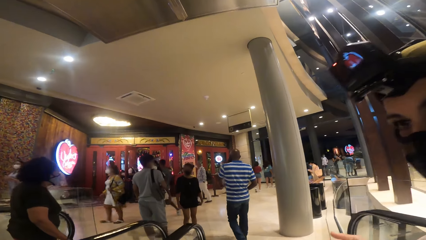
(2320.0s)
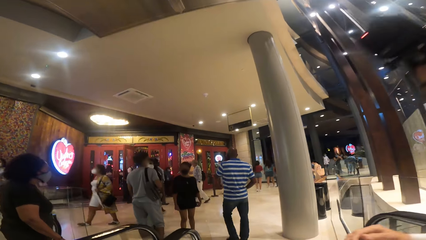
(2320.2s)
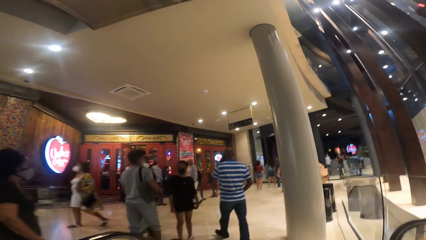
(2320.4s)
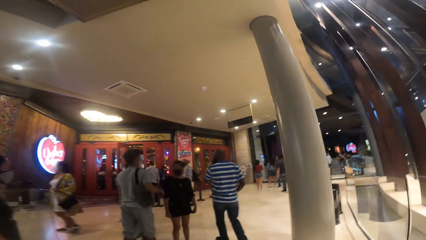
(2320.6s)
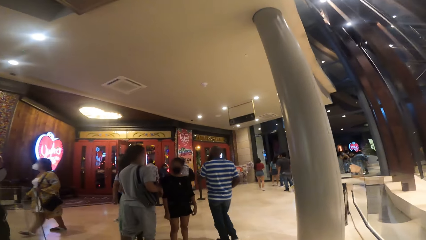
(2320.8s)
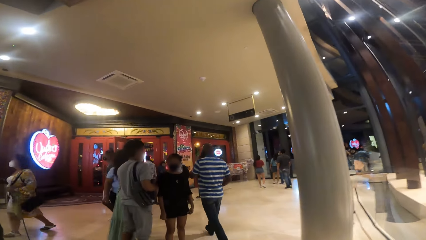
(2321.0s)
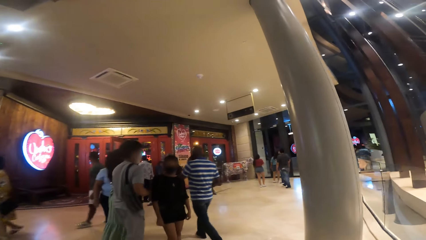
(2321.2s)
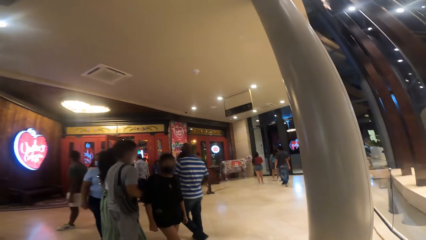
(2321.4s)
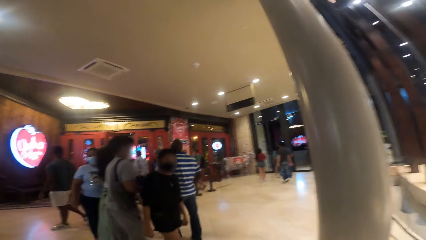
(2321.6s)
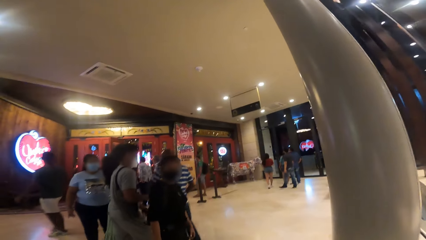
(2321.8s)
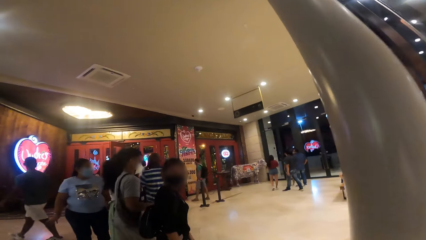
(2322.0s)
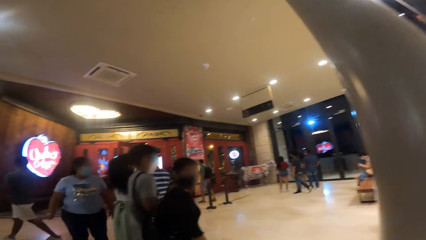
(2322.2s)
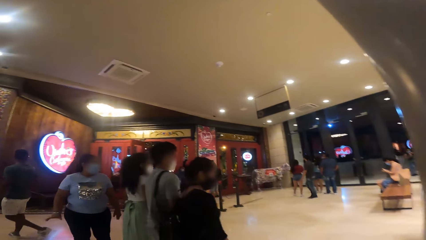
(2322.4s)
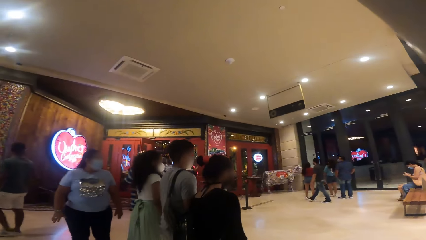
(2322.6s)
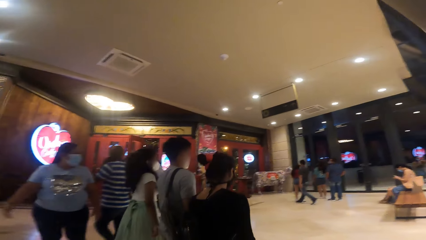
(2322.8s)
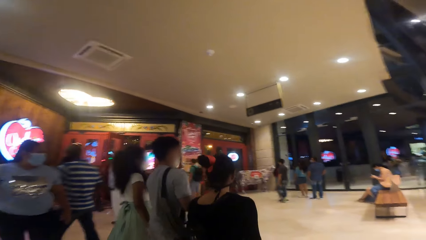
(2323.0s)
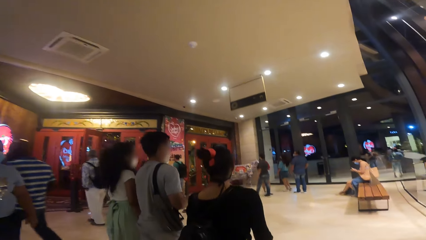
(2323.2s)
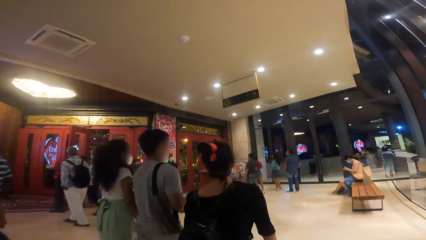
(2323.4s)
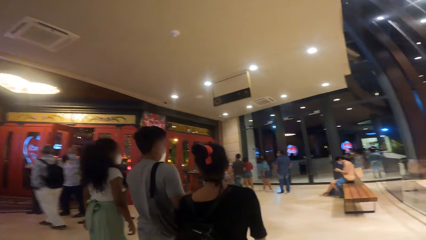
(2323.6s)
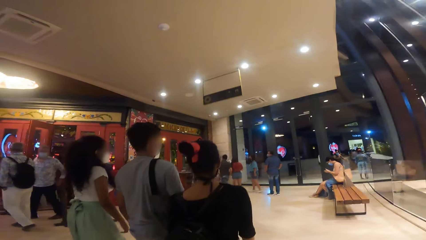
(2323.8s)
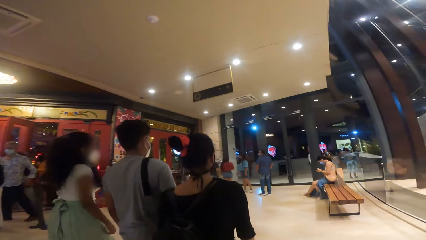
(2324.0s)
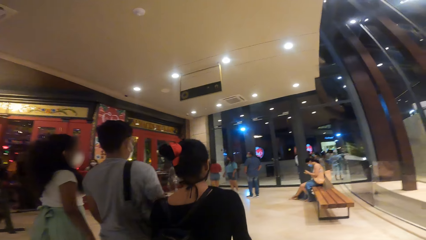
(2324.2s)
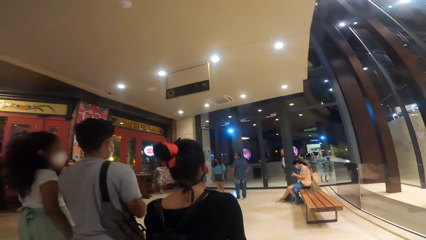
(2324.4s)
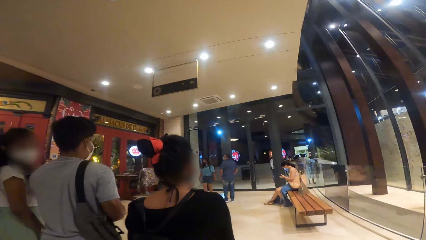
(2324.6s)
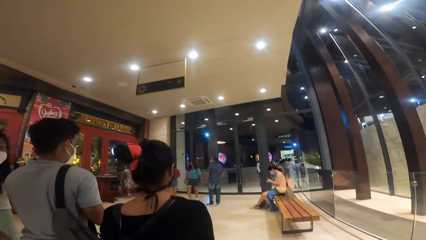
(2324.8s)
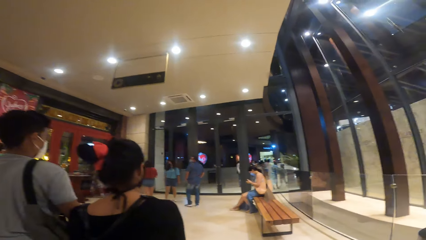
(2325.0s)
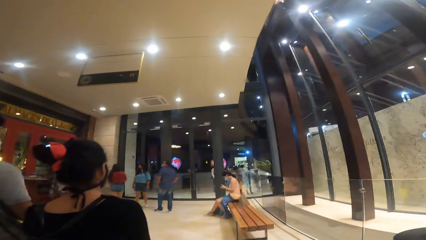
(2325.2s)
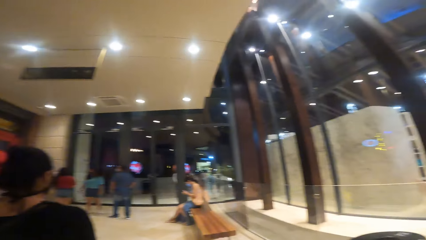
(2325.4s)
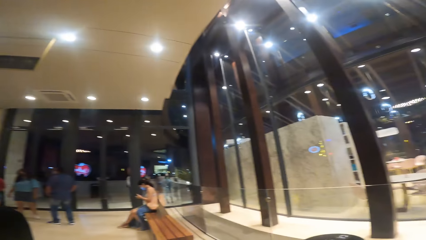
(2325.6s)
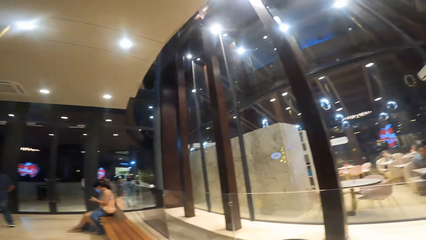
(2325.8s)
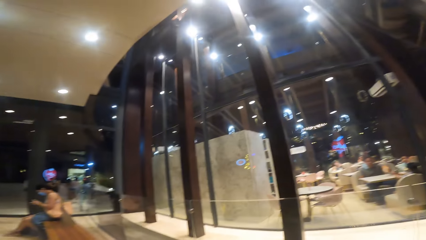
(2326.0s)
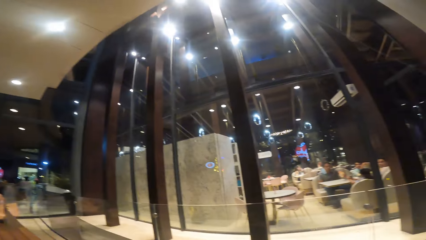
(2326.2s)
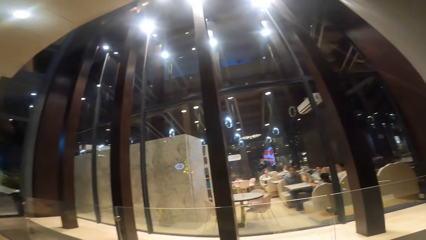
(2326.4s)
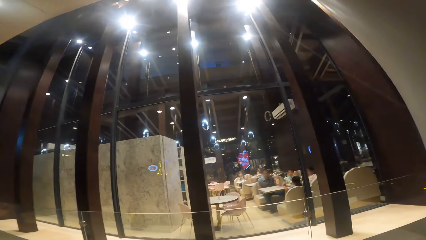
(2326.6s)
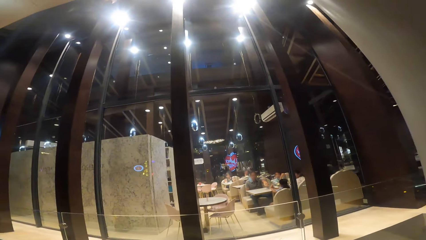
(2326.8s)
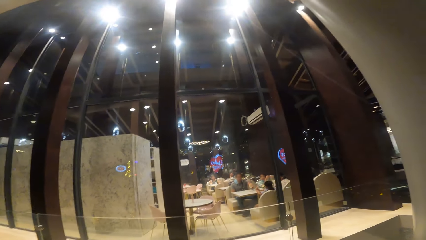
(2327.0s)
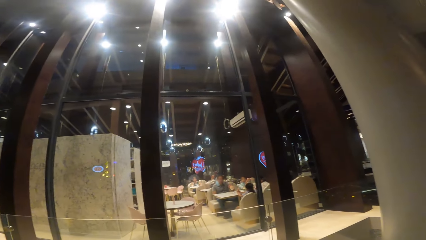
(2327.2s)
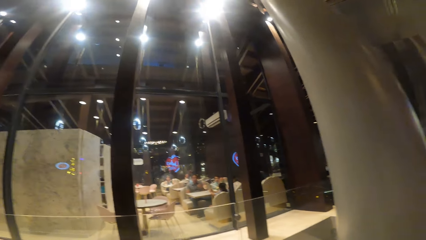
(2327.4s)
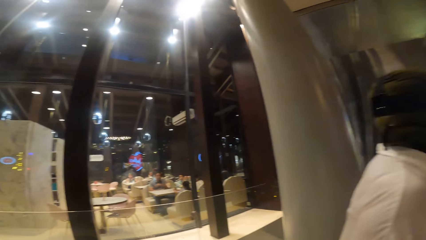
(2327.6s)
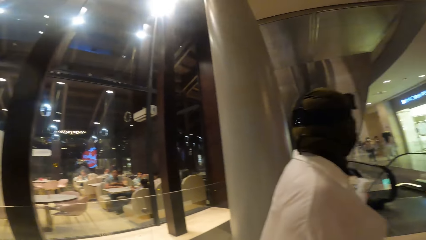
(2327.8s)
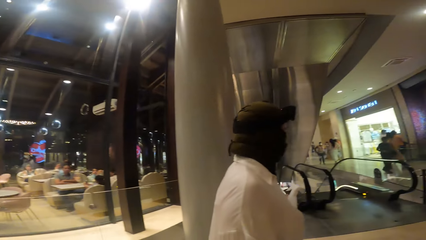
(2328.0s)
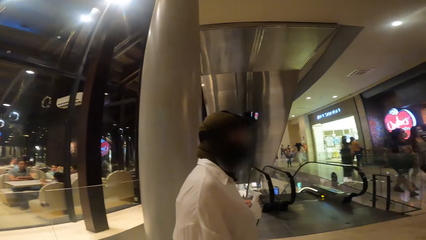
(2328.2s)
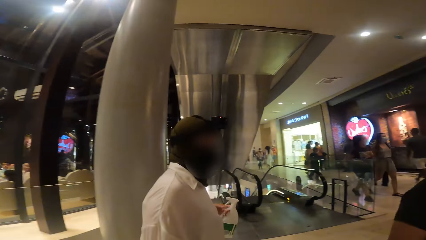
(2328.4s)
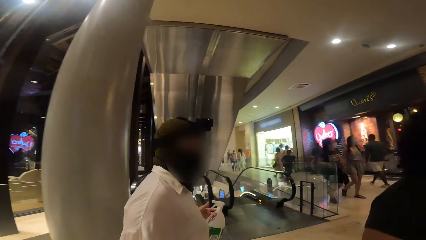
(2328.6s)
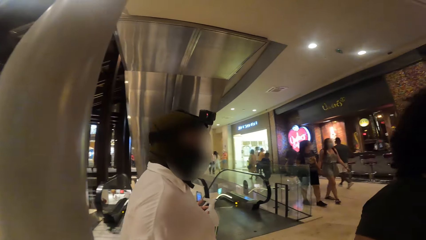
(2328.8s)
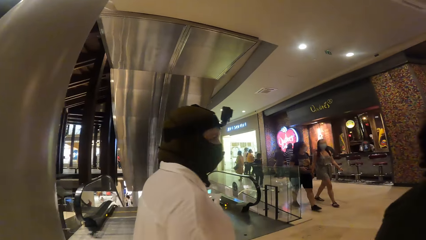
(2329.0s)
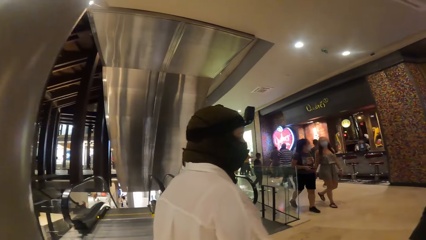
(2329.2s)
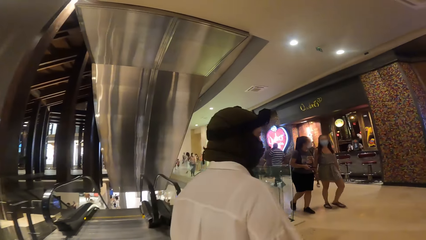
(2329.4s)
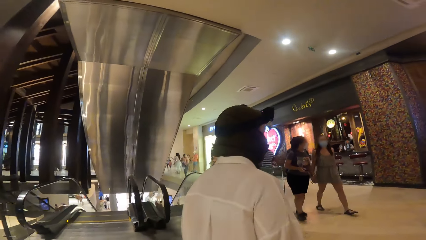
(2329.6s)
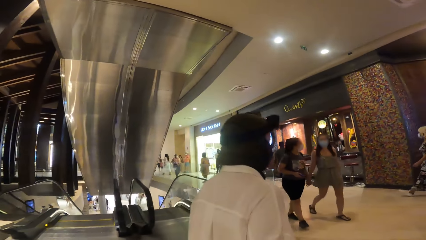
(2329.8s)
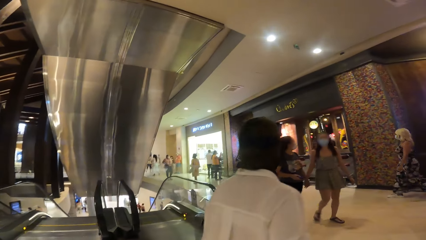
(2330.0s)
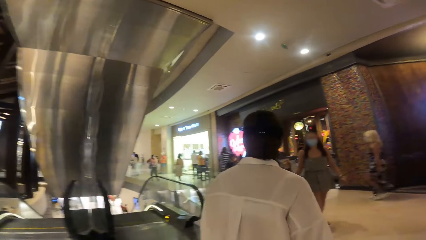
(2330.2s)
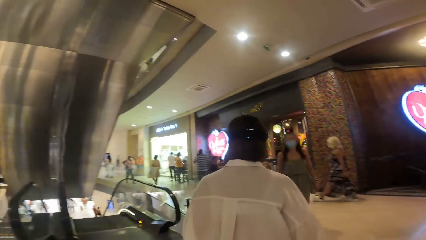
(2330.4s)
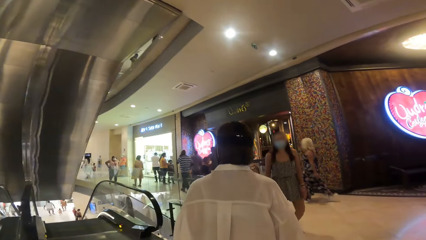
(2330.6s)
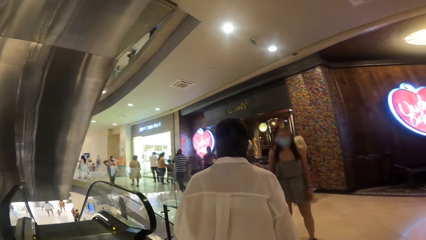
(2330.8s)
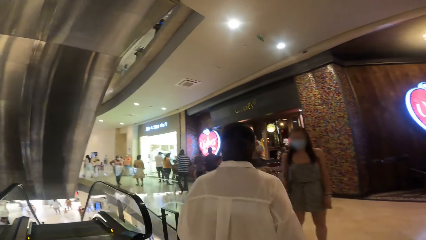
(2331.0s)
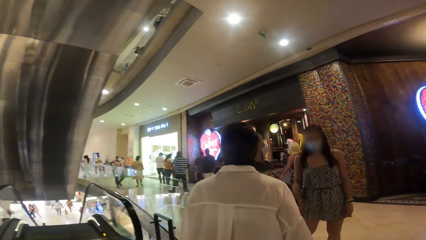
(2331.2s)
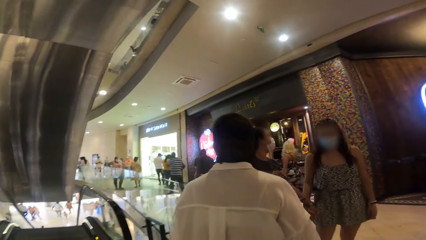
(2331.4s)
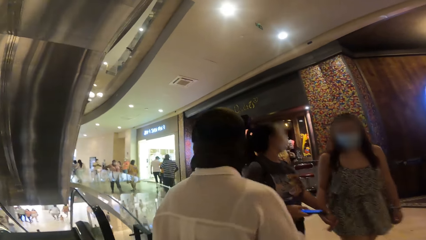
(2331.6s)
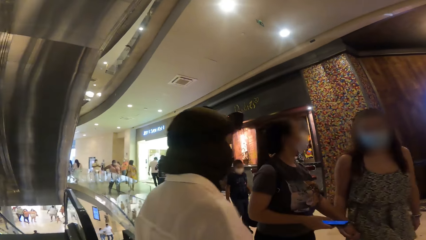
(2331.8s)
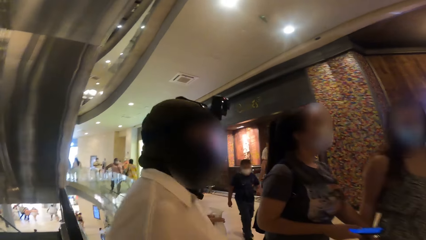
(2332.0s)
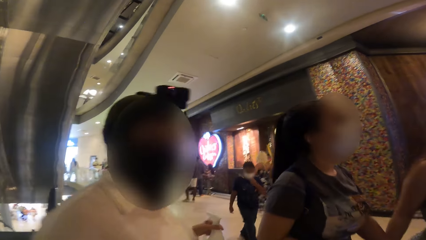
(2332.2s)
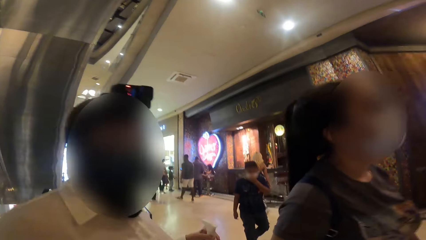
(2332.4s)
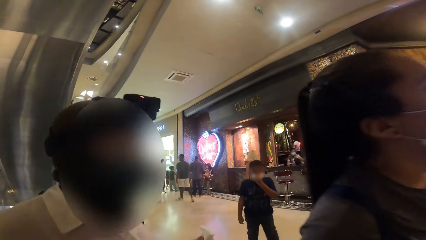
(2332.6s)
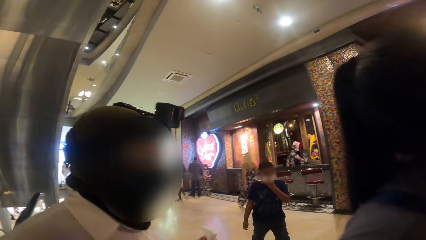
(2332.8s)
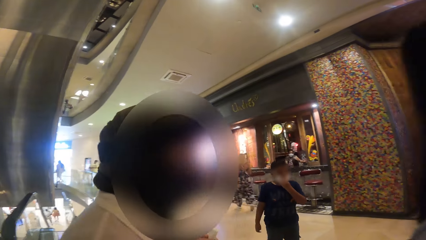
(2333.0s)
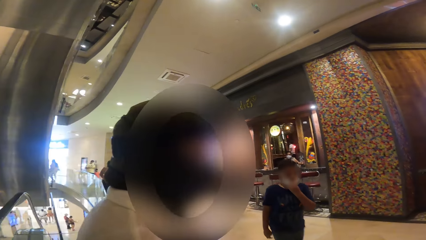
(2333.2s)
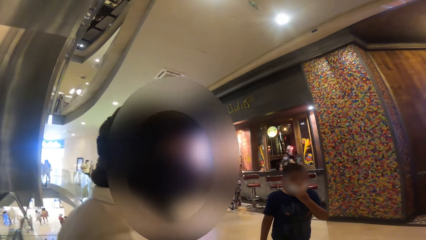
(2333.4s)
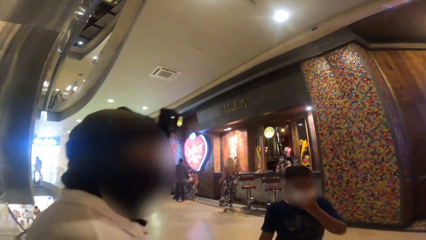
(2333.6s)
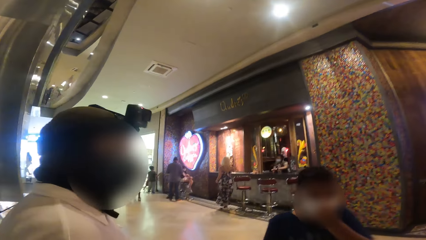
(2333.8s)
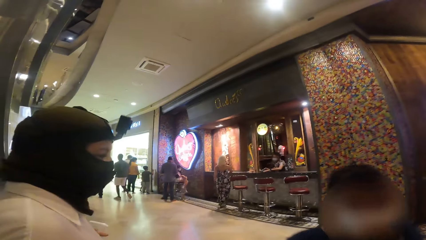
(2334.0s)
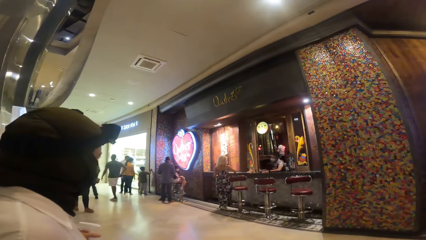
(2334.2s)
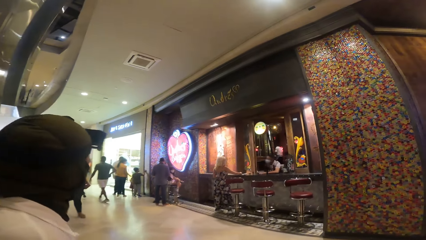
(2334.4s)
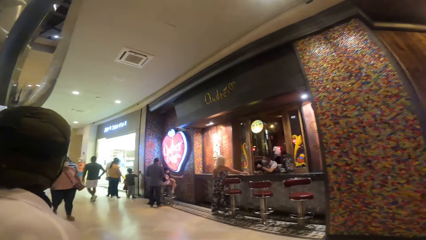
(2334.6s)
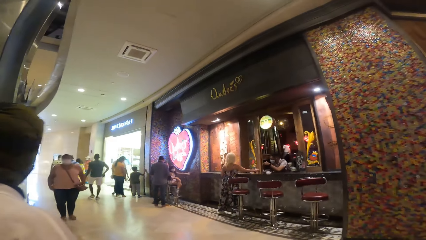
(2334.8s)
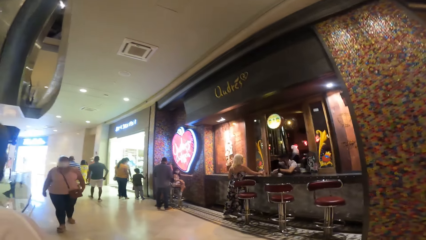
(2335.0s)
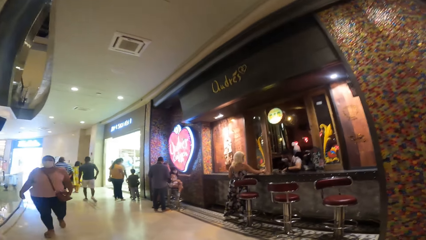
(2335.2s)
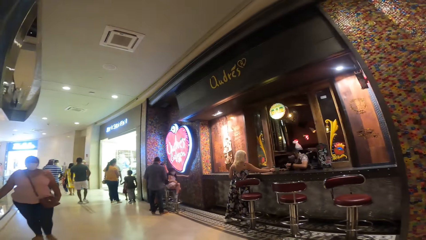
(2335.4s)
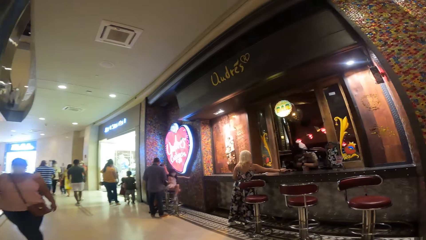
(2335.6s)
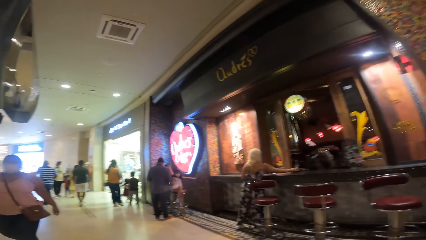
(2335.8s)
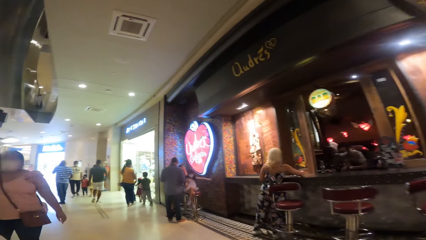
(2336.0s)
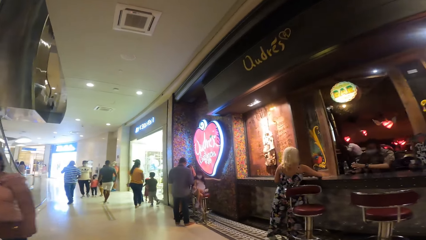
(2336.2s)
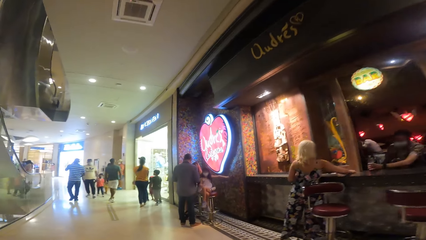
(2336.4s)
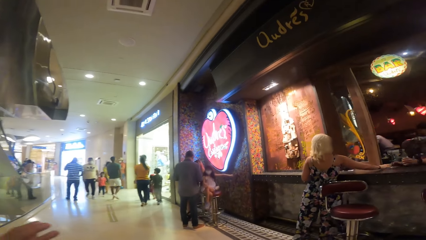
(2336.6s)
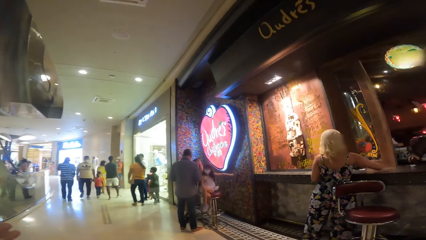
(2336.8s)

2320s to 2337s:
The camera wearer walks in the mall. They turn around. They walk in the mall with a woman. The woman walks in the mall. The camera wearer walks beside the woman.
